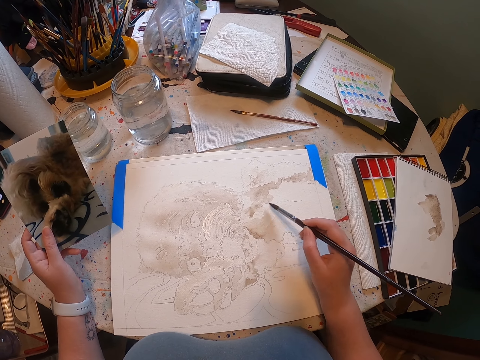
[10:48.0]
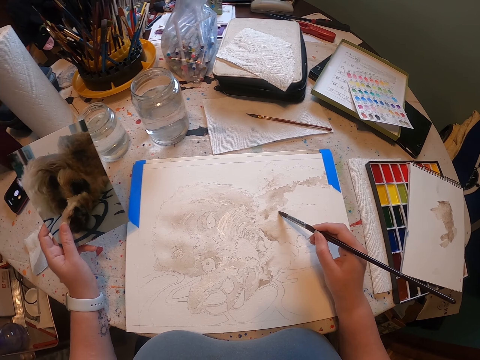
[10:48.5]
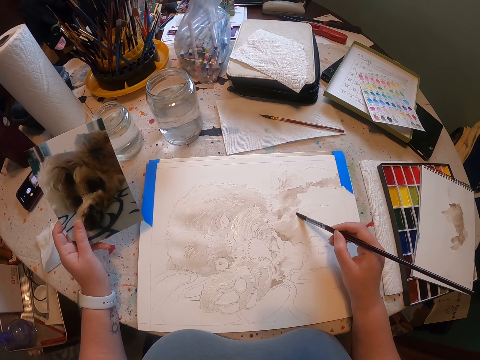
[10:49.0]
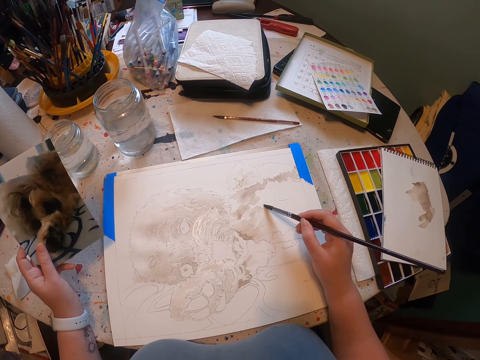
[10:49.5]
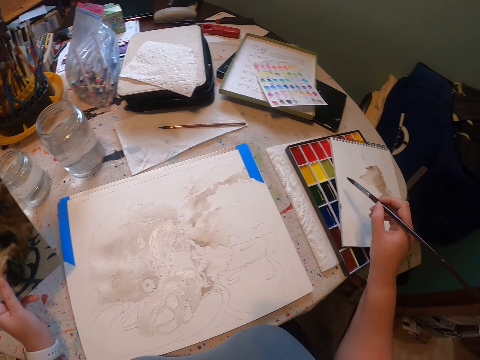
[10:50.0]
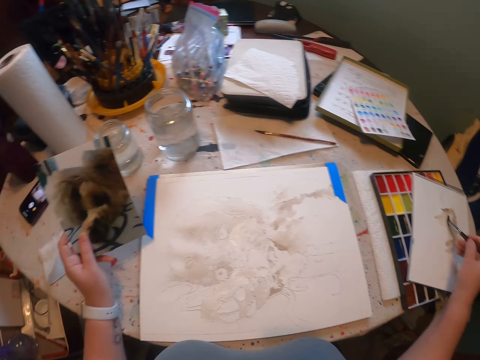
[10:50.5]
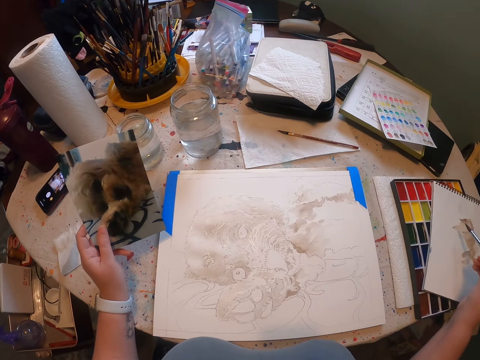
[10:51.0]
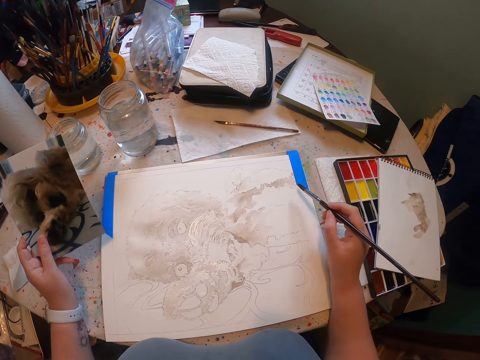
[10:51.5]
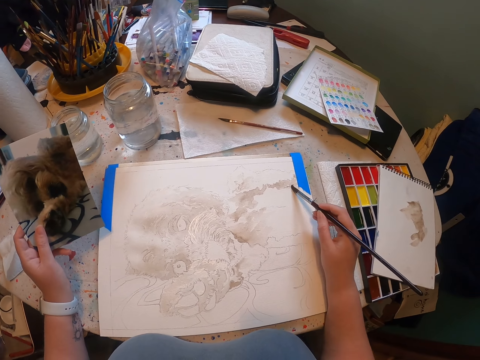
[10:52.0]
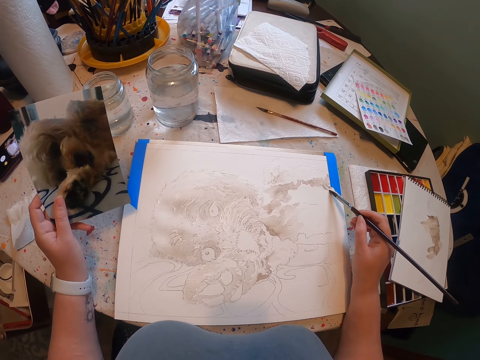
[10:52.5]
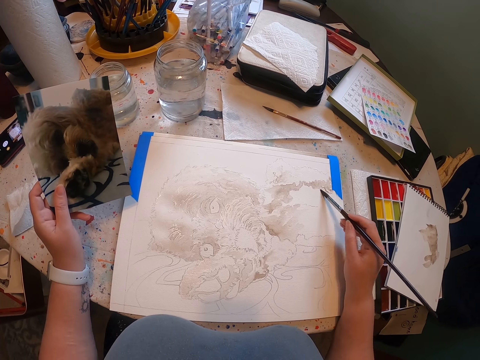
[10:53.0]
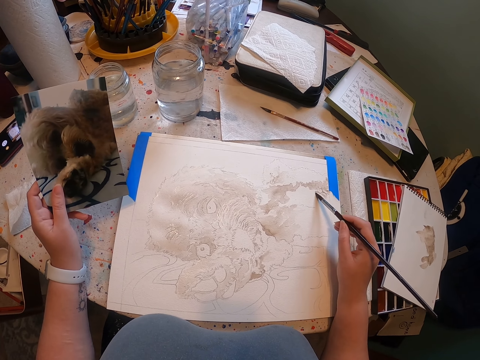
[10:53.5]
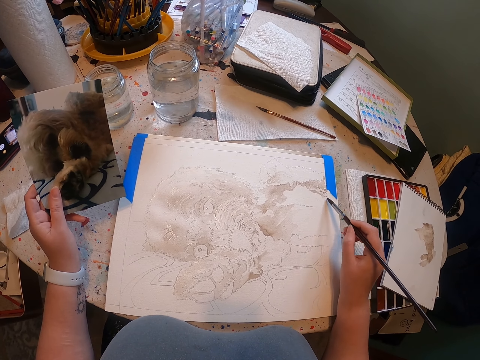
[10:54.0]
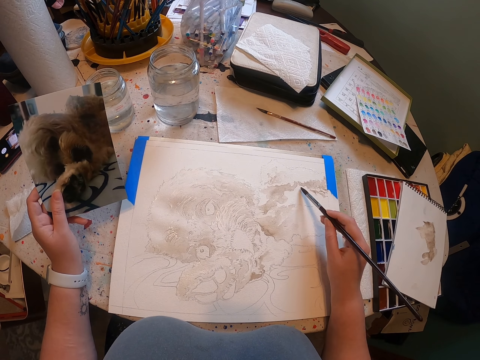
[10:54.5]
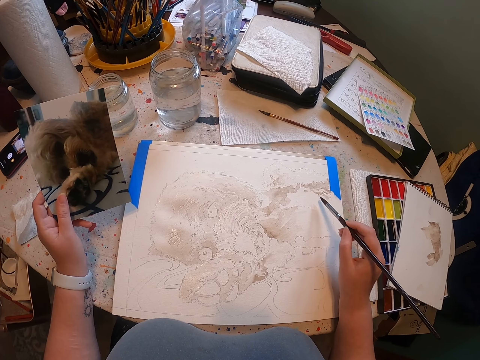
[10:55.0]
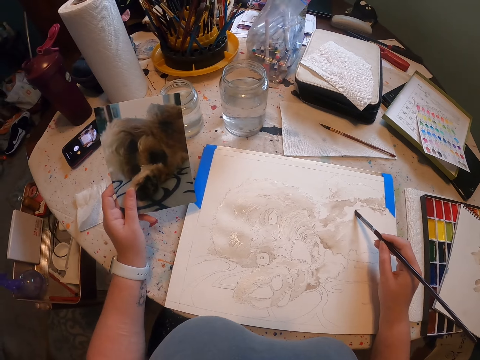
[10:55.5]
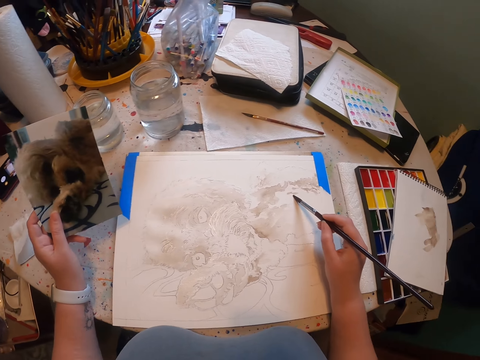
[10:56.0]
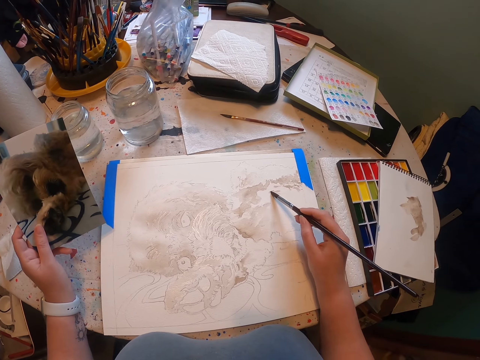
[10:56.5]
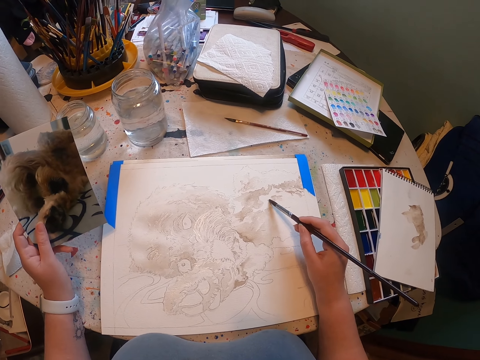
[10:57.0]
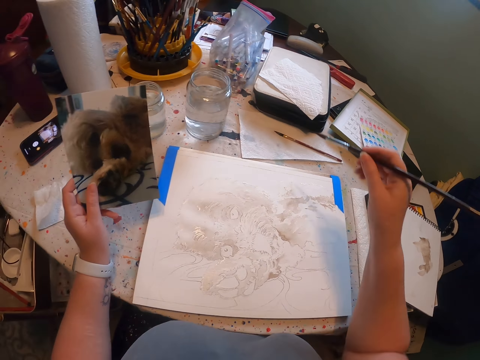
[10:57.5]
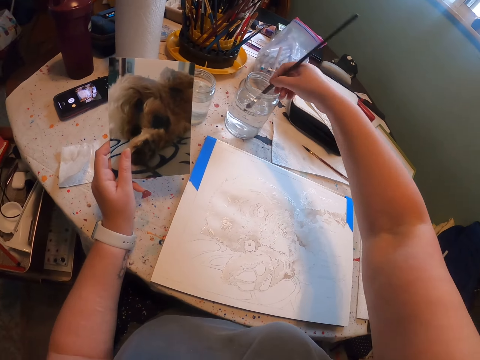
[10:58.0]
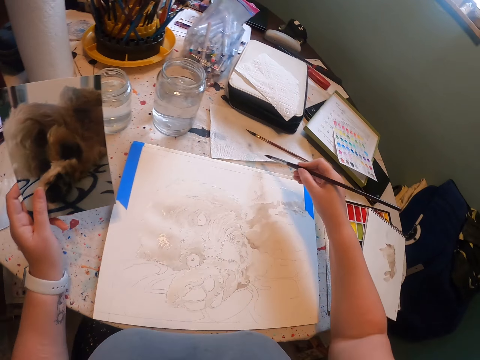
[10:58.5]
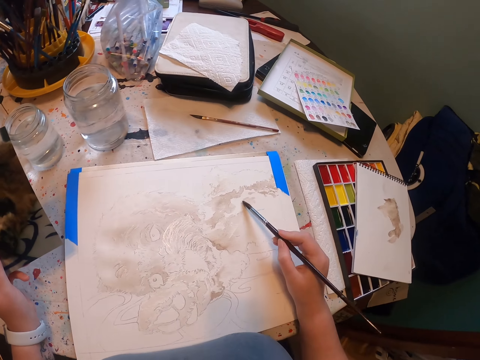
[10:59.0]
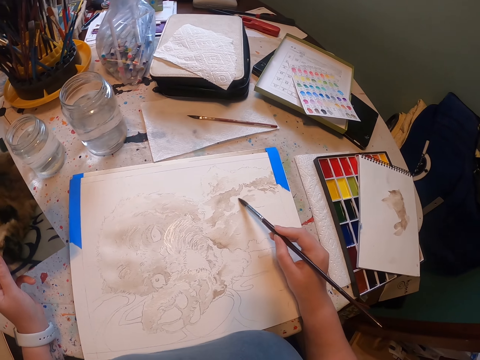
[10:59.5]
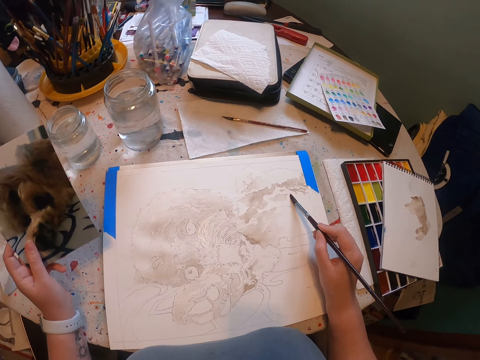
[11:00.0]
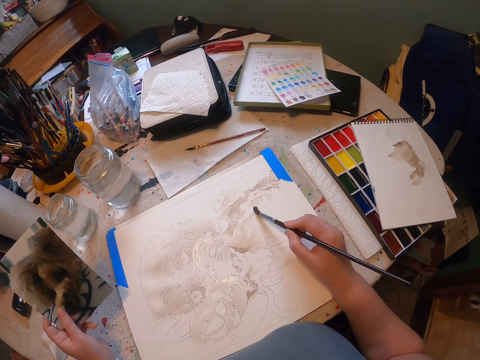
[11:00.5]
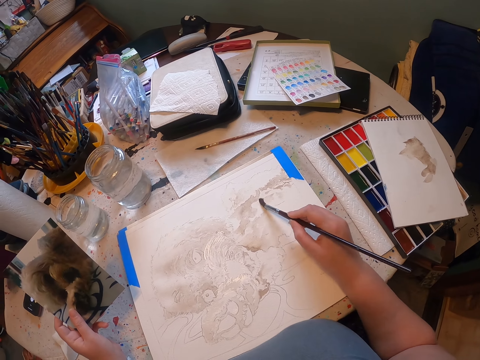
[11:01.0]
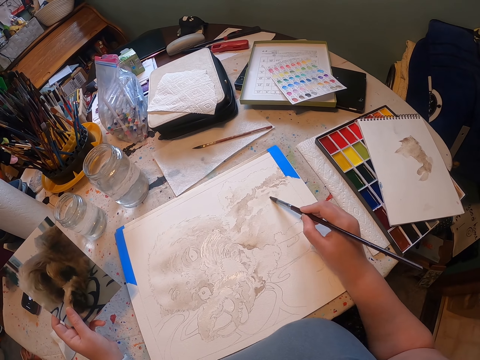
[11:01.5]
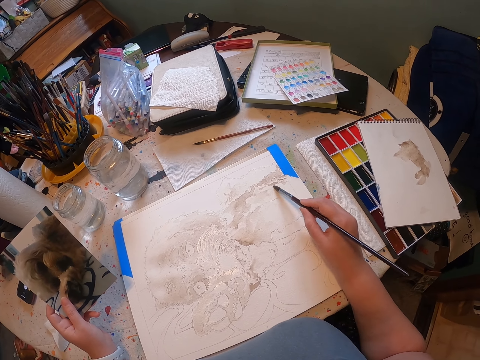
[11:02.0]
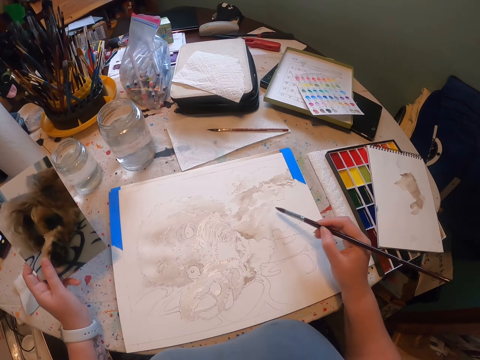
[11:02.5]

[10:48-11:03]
The camera wearer touches the paint. They paint on the sheet of paper. They dip the brush in water. They paint the sketch with the brush on the sheet of paper.

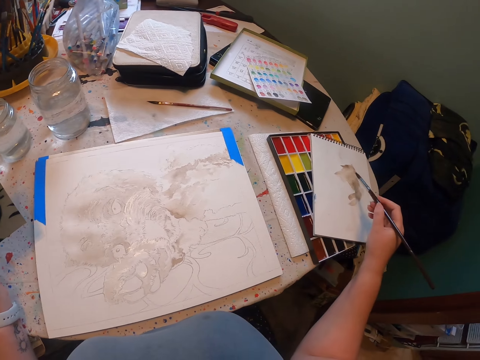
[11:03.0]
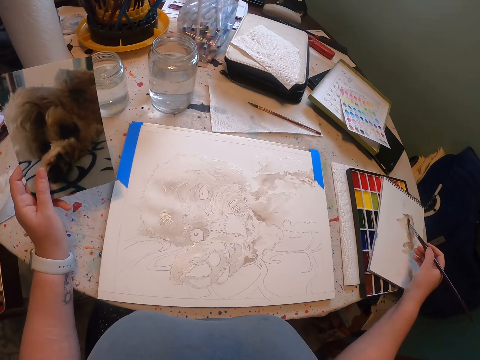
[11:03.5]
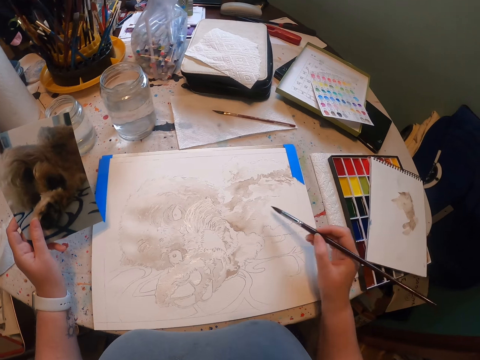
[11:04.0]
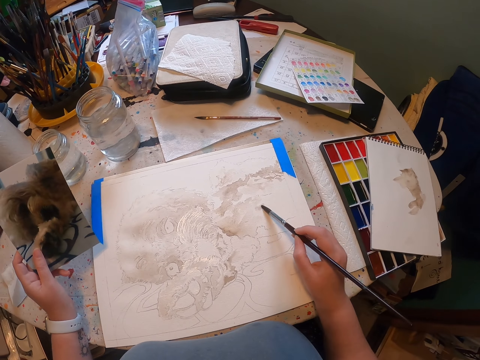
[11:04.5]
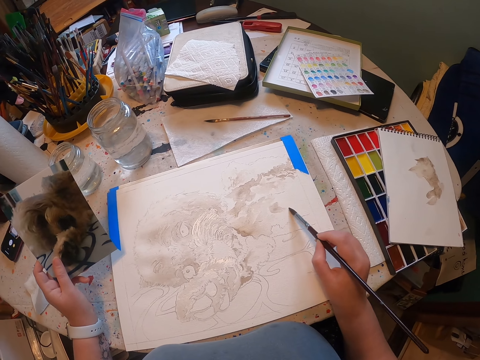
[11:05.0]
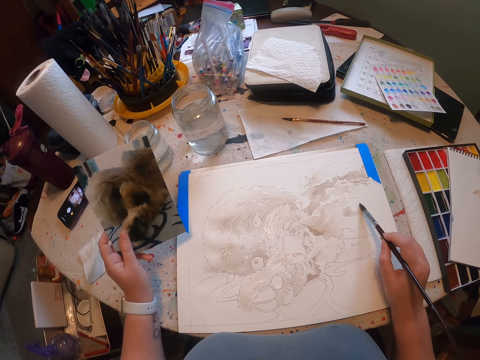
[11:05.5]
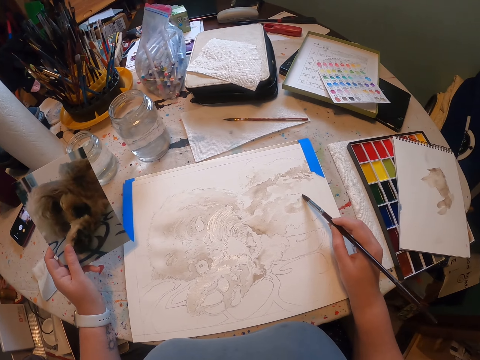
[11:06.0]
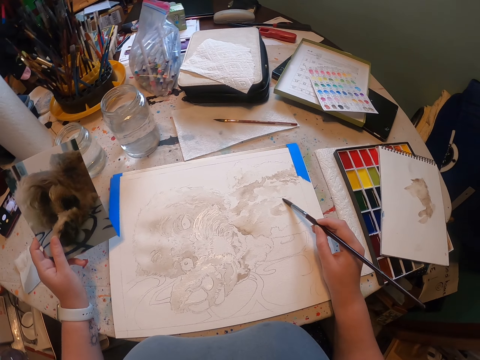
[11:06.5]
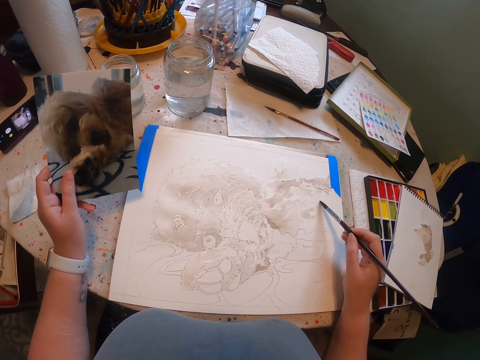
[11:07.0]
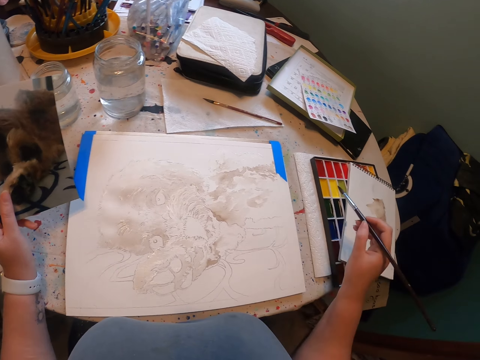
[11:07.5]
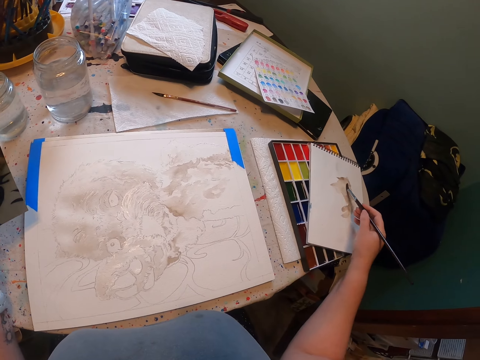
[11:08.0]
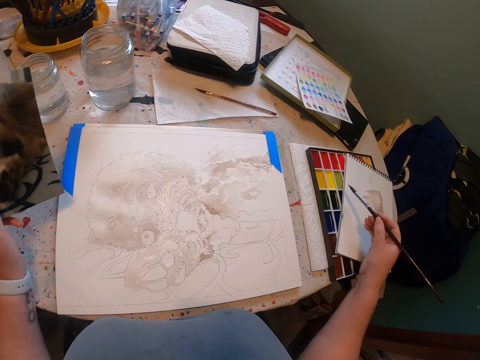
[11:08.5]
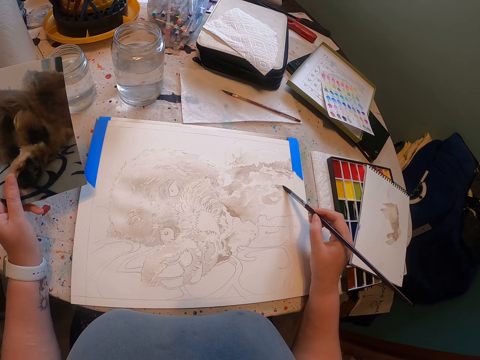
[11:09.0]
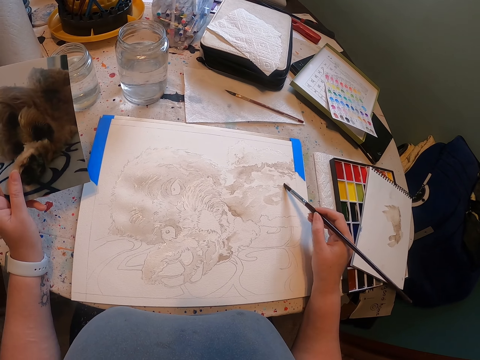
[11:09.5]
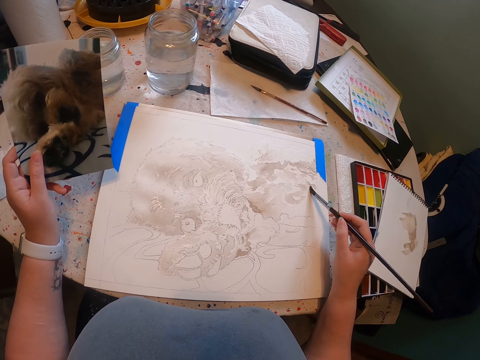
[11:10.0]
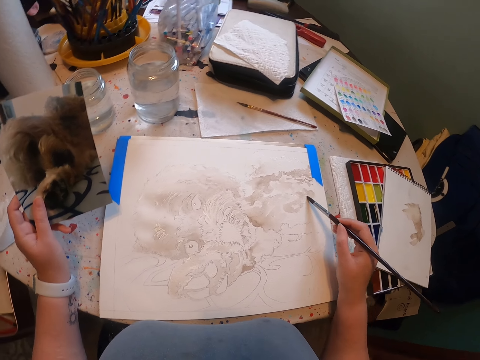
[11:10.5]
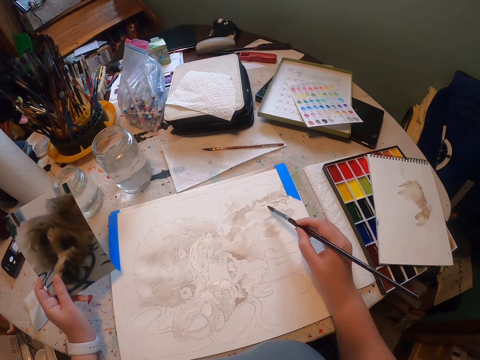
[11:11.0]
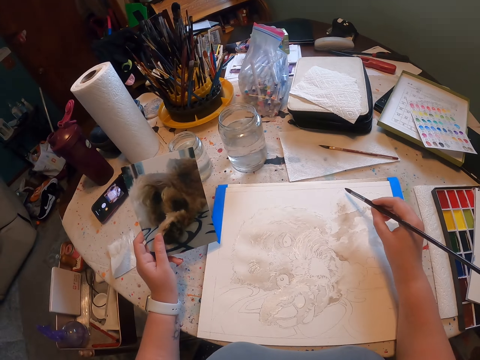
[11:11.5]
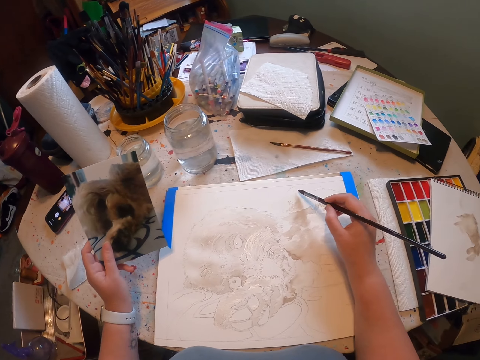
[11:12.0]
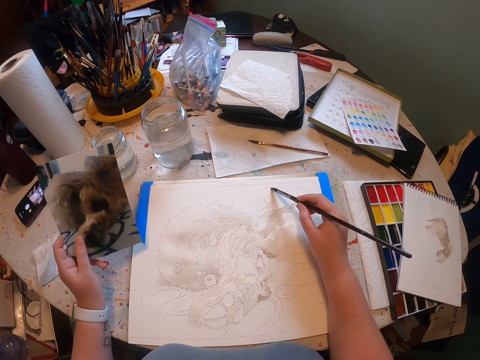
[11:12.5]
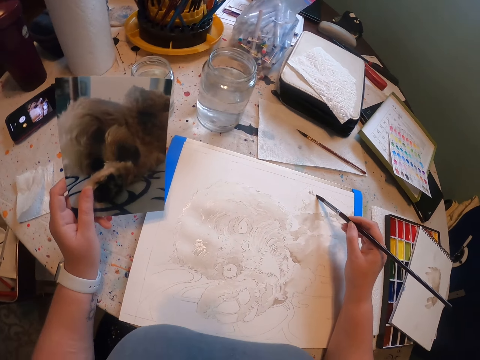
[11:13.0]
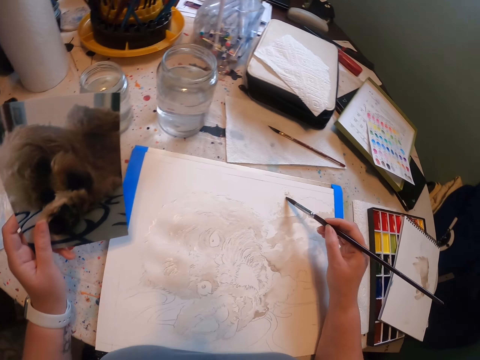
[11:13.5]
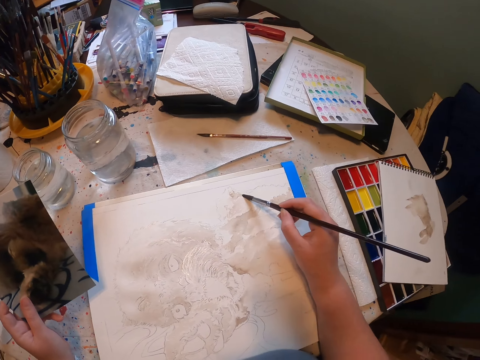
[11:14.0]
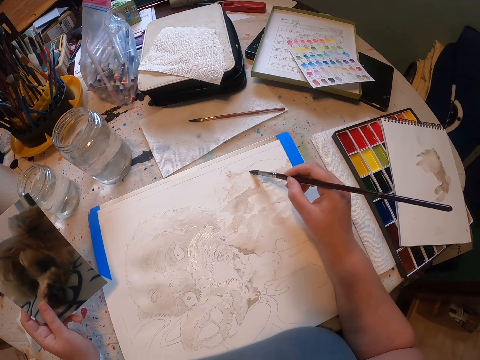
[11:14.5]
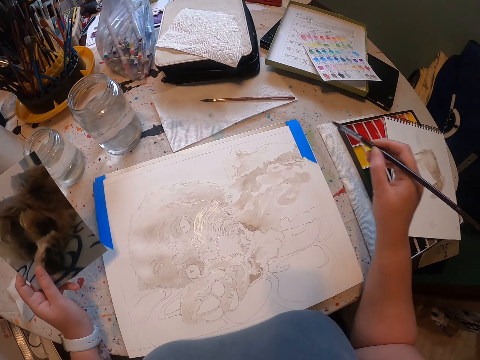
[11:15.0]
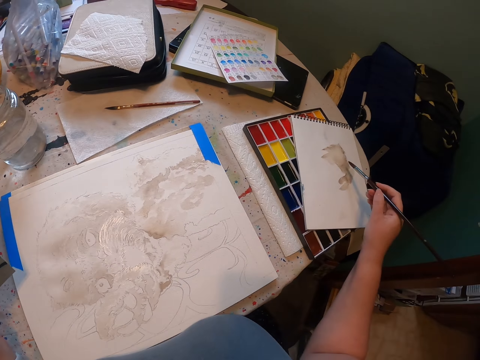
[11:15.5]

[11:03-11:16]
The camera wearer touches paint on the paper. They paint on the sheet of paper. They touch paint on the paper. They rub the brush on the book. They paint the sketch with the brush on the sheet of paper.
